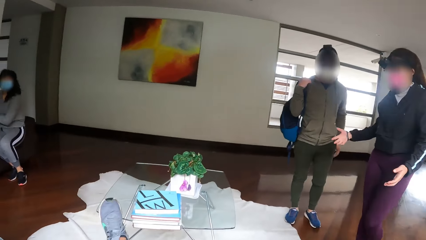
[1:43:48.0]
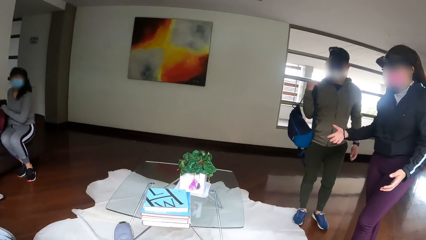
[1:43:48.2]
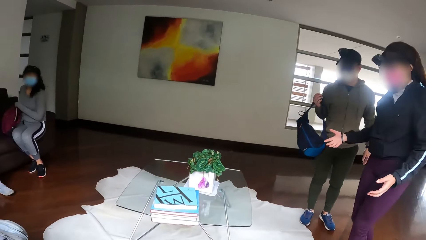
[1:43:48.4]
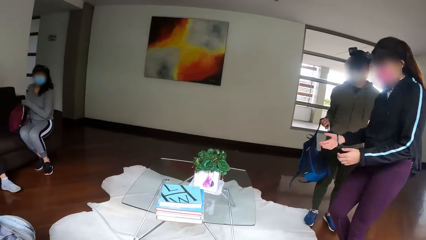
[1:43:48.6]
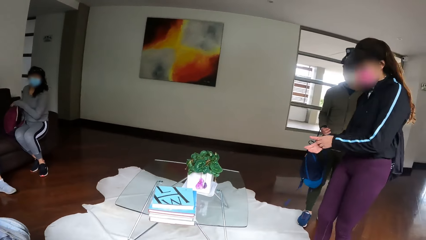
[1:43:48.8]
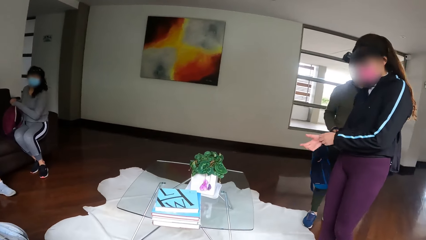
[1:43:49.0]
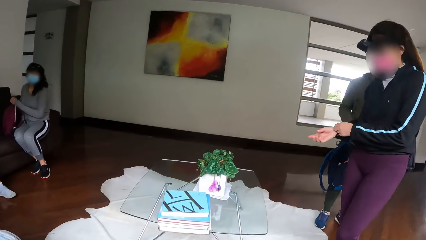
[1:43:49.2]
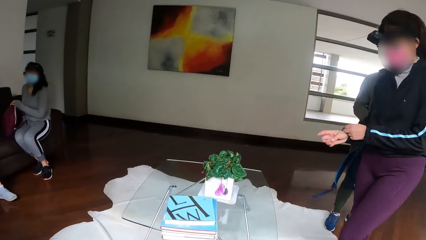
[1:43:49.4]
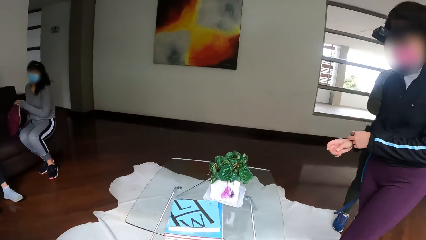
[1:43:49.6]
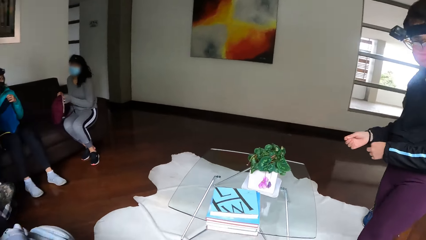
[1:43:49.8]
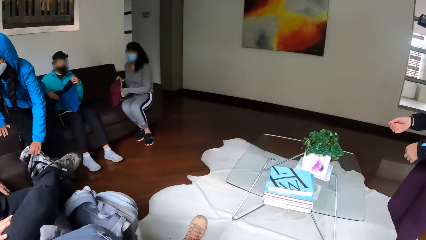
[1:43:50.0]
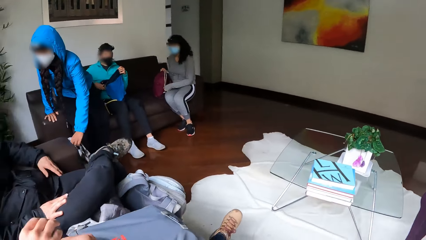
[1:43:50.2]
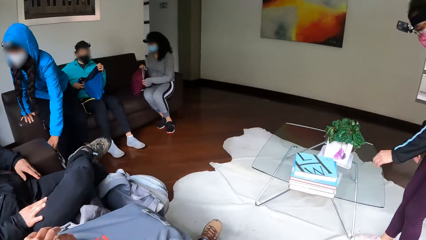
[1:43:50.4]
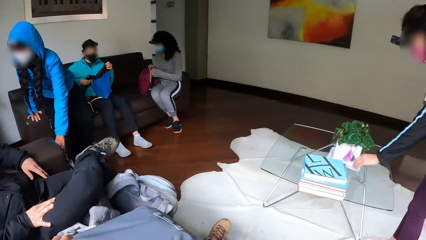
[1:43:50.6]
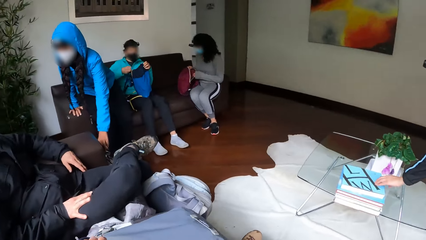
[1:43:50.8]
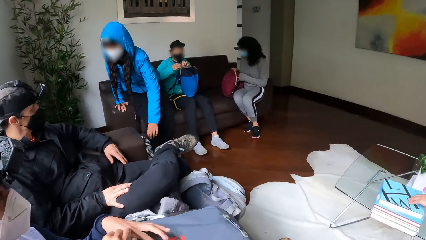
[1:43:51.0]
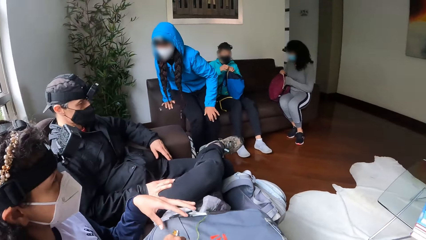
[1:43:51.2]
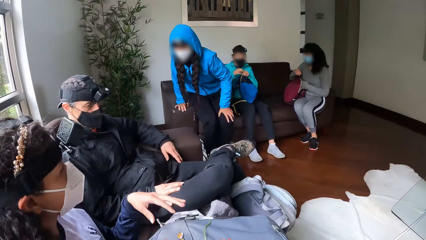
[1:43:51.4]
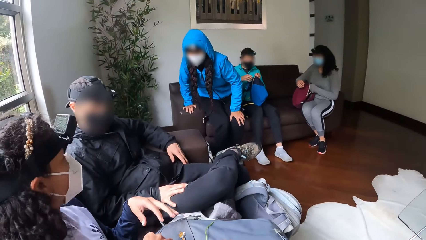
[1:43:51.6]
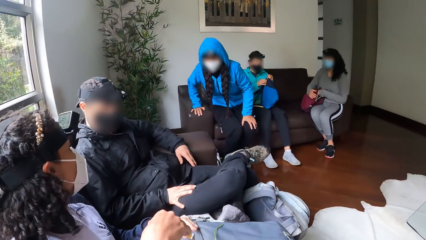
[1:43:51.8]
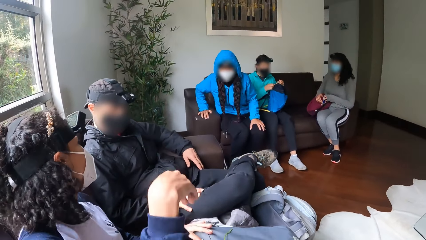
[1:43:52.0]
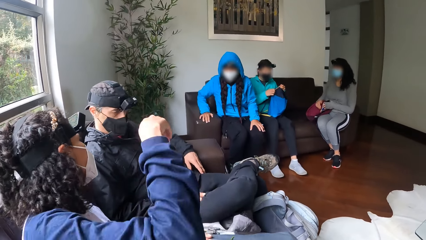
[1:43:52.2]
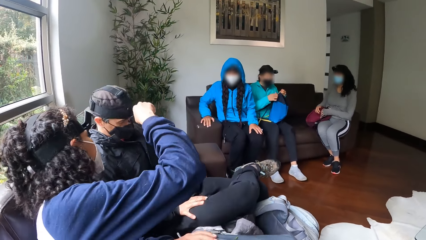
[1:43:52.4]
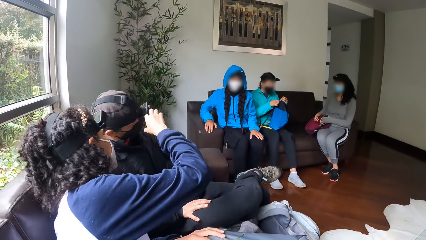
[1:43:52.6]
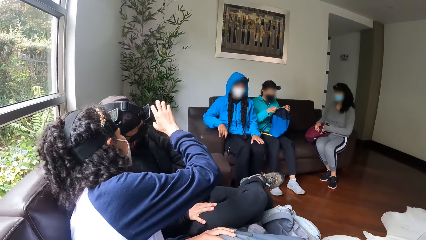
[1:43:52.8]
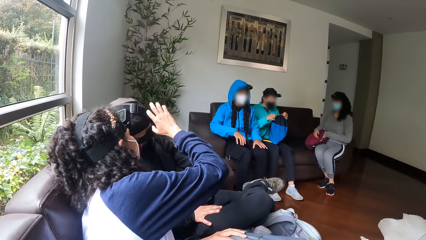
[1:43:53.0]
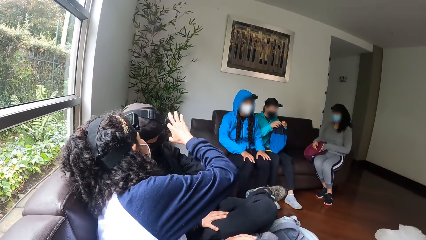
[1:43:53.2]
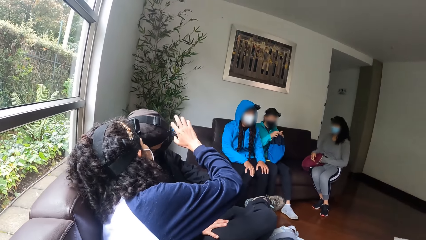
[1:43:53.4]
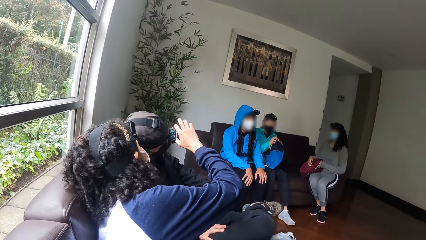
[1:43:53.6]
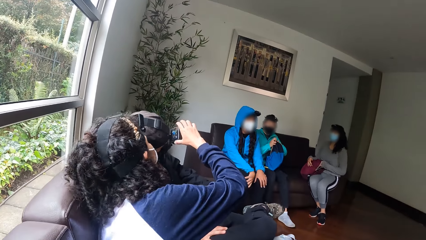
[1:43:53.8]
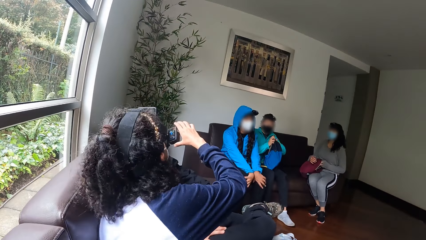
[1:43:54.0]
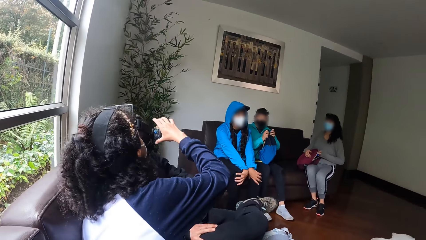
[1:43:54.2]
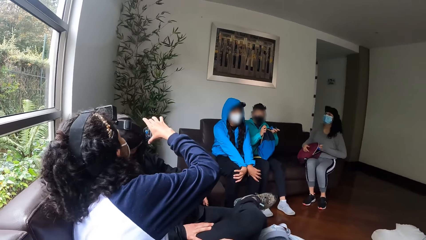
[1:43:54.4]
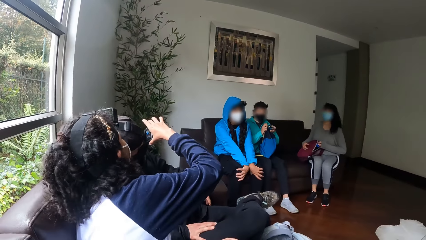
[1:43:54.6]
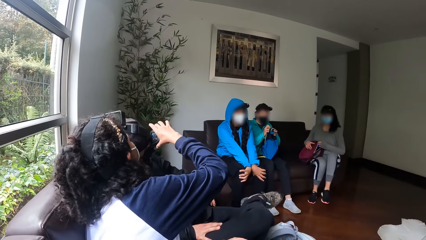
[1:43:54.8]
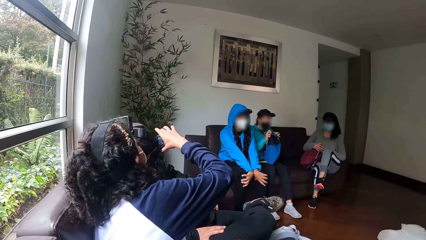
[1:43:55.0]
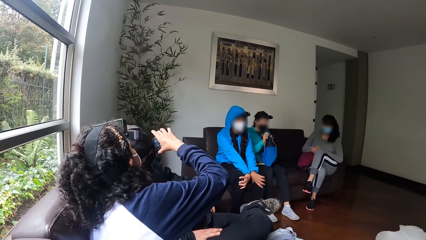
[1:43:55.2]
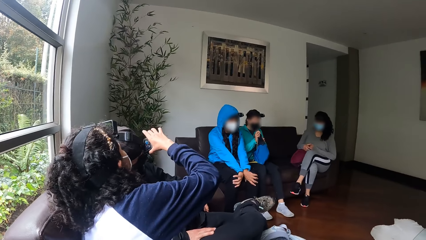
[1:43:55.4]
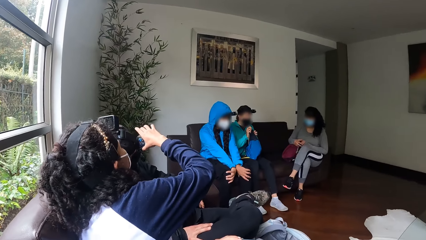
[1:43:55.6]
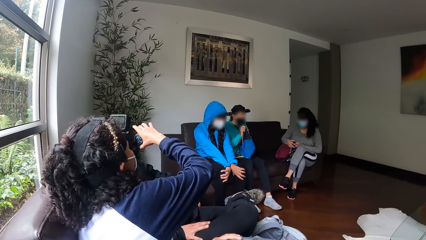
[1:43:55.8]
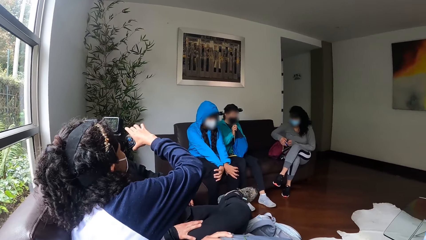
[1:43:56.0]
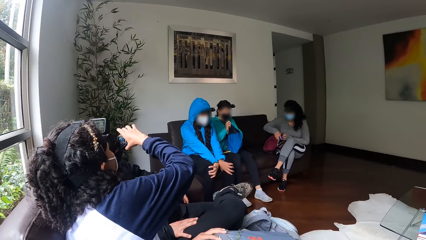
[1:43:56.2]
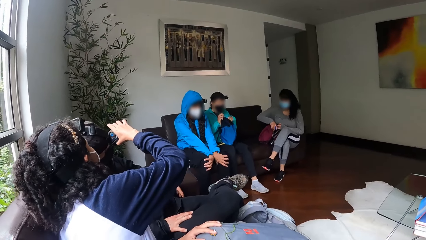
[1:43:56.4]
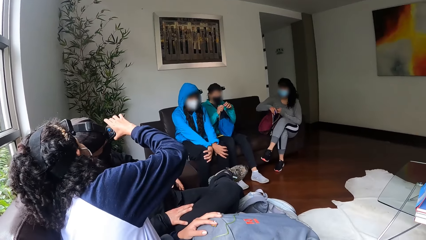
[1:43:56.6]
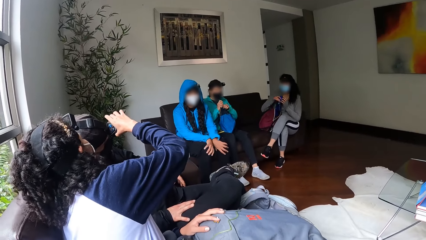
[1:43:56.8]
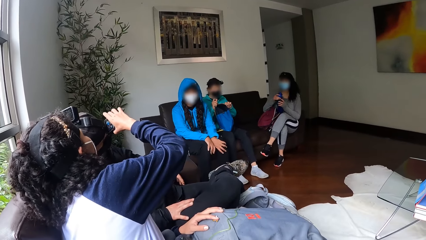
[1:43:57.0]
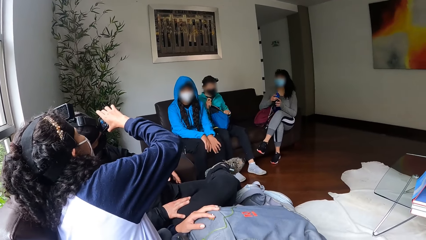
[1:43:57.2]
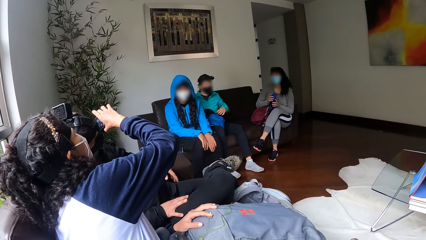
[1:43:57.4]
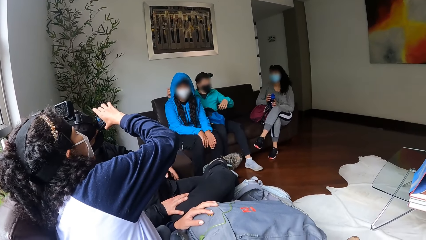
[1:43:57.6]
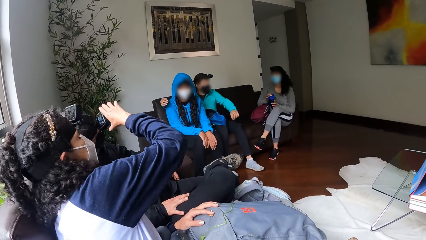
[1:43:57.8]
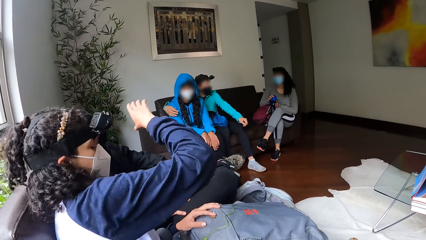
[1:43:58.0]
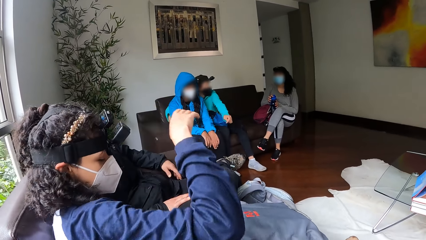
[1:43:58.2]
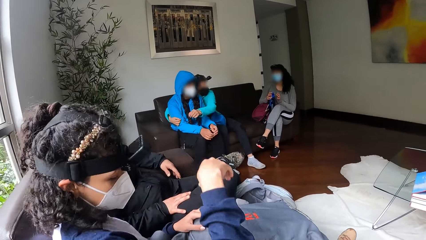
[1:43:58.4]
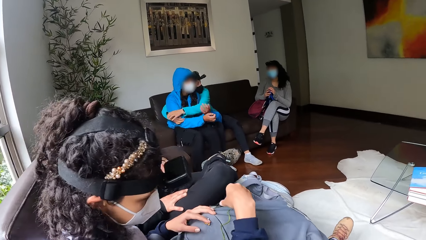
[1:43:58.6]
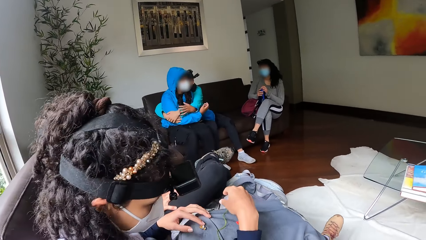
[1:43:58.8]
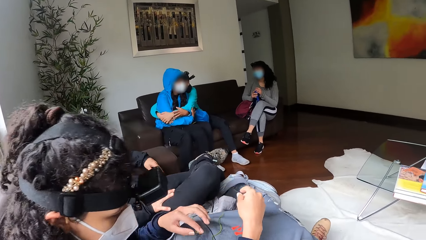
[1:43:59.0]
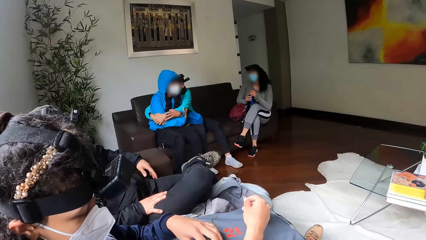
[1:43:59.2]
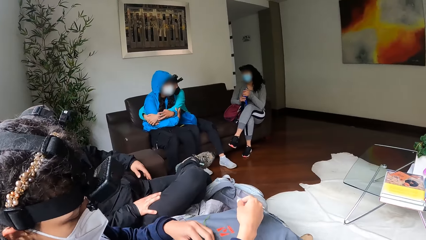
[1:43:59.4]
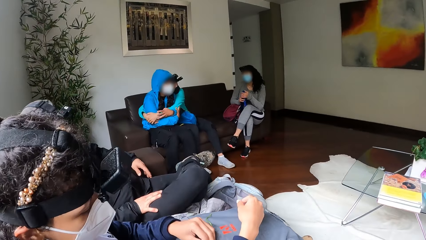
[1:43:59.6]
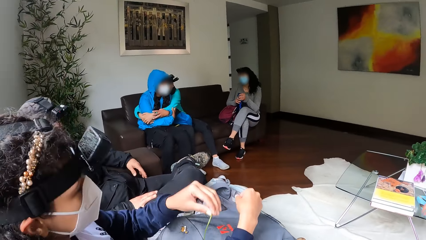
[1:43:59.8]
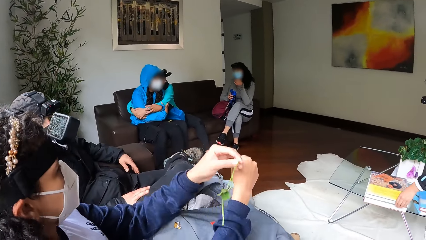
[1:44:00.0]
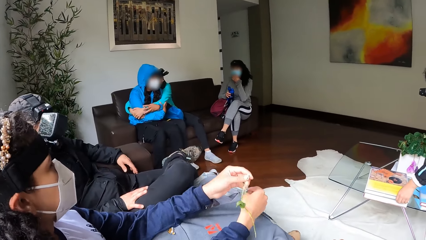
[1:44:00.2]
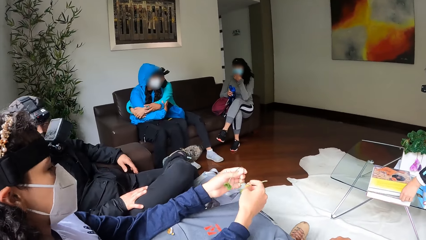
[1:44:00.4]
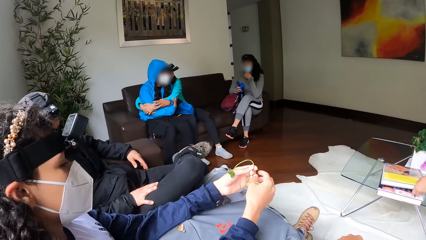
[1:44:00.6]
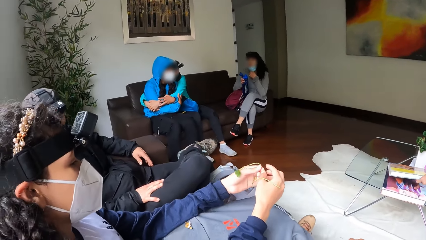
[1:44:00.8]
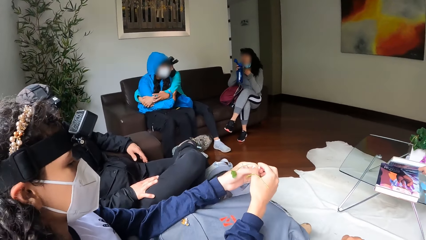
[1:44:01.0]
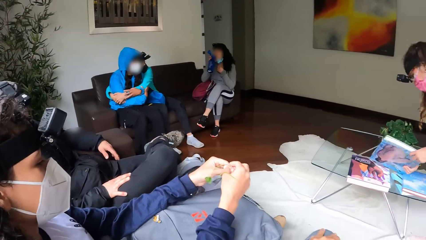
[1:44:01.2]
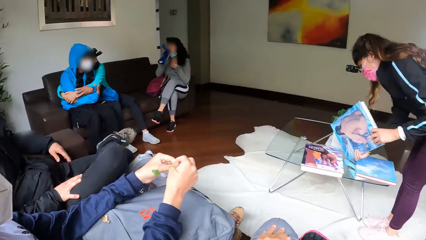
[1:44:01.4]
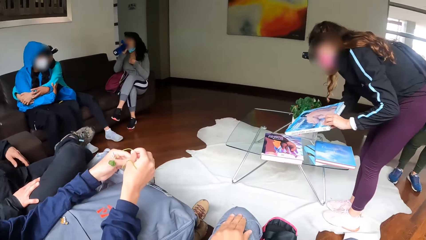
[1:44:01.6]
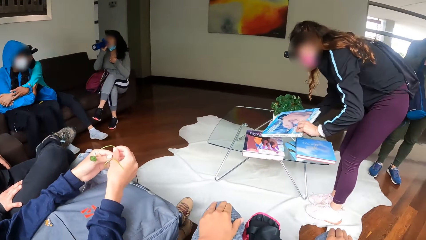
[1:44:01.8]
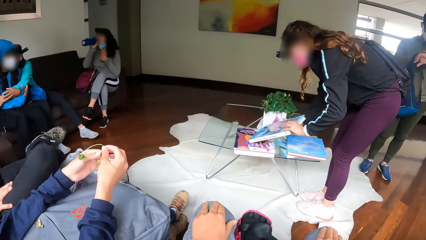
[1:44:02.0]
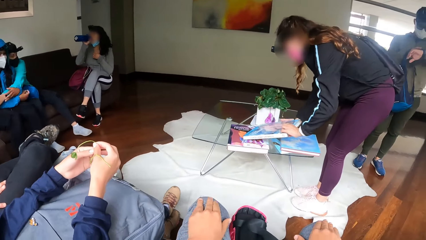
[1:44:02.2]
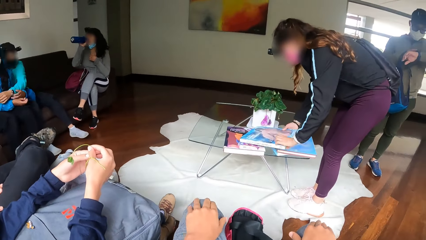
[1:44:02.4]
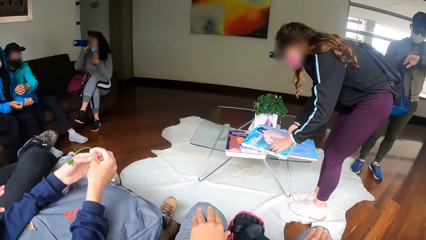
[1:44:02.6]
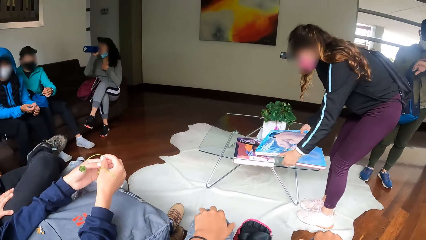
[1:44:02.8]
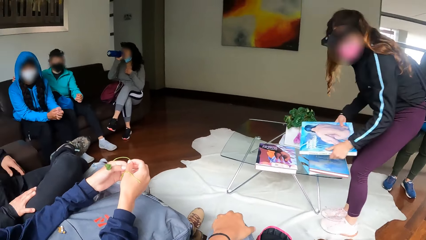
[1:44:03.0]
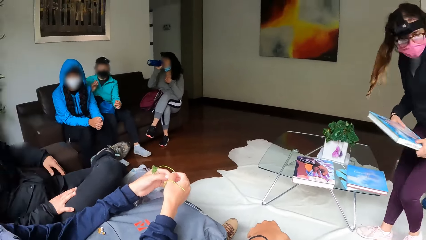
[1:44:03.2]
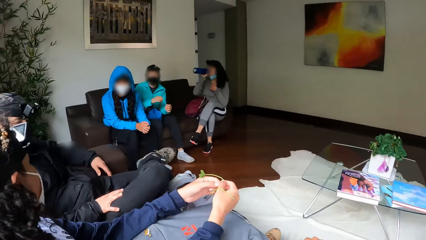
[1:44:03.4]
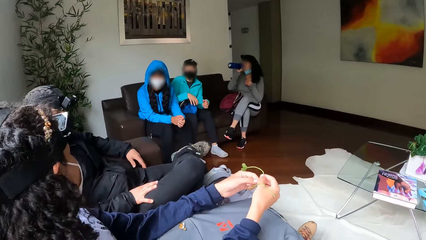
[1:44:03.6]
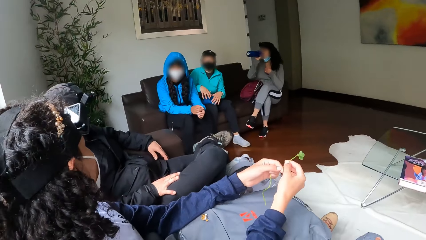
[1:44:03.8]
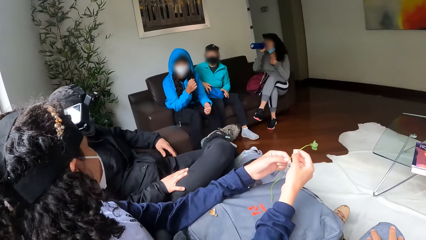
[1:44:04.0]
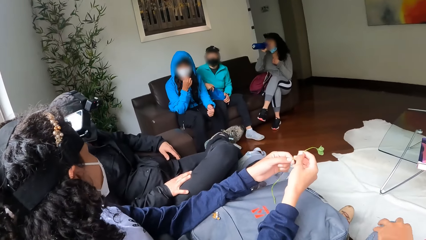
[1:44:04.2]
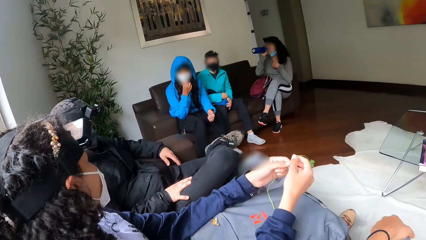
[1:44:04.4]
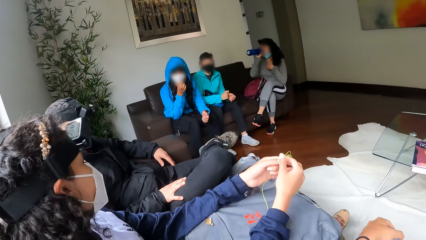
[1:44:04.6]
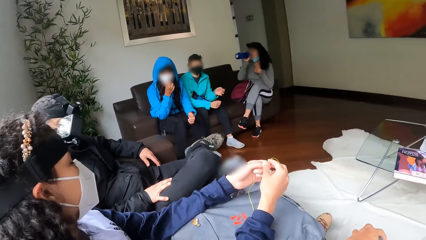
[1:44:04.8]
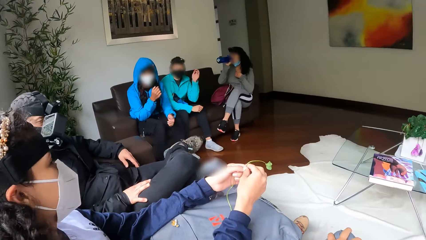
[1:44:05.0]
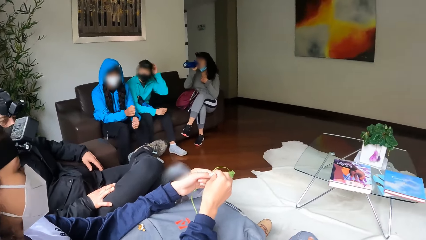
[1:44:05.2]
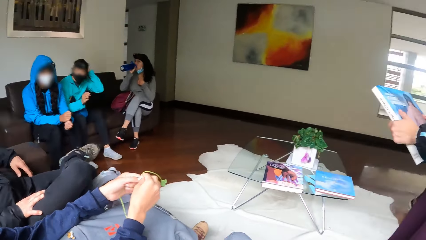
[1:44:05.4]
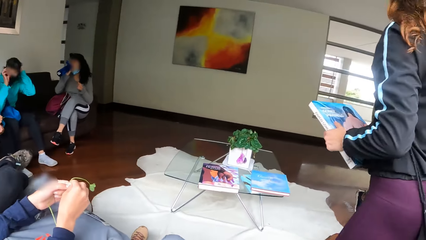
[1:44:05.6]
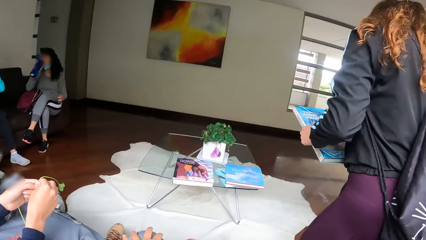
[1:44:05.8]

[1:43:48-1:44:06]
The camera wearer looks around. A man adjusts a backpack with his left hand. A woman touches a band on her right hand with her left hand. Another woman sits on the chair. A third woman touches a camera on another man. A fourth woman hugs the second woman with both hands. A fifth woman opens a bottle in her right hand with her left hand. The third woman holds a leaf in both hands. The first woman picks up a book on a table with her left hand. The fifth woman touches a mask on her face with her left hand and drinks water from the bottle with her right hand. The fourth woman touches a bag on her thigh with both hands. The second woman touches a mask on her face with her right hand.
